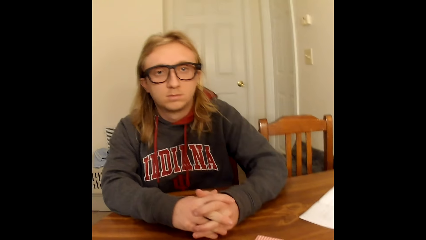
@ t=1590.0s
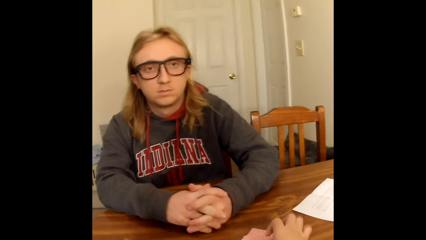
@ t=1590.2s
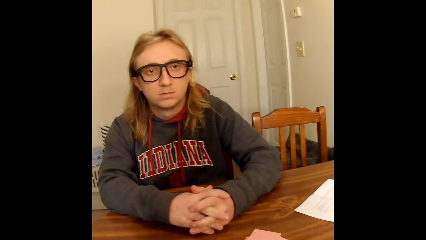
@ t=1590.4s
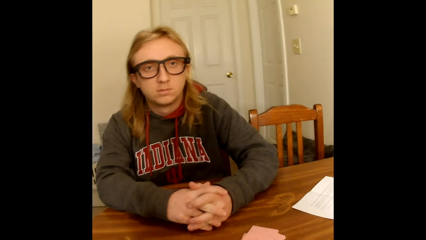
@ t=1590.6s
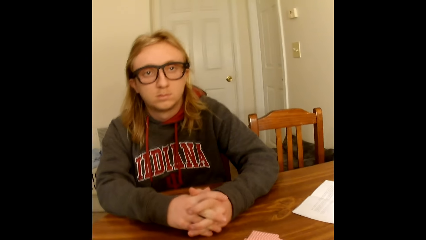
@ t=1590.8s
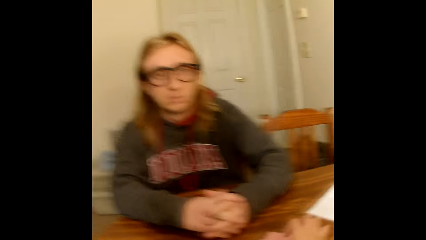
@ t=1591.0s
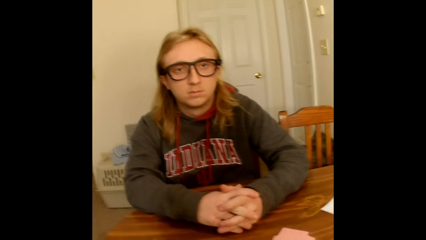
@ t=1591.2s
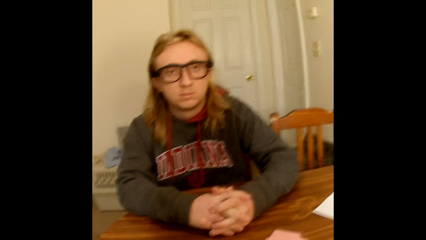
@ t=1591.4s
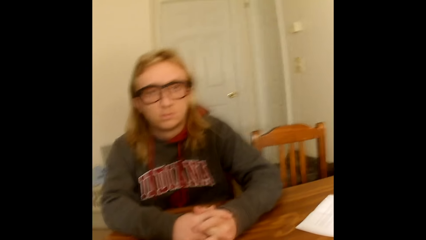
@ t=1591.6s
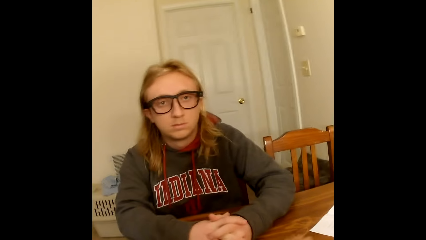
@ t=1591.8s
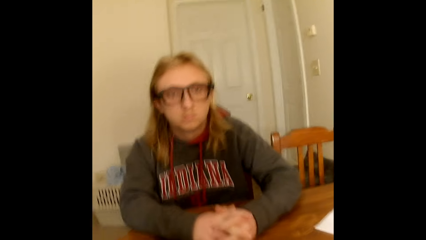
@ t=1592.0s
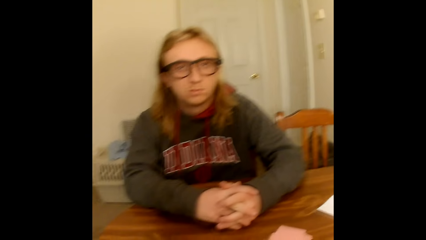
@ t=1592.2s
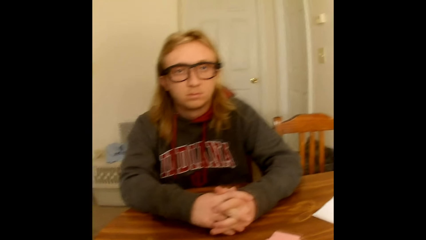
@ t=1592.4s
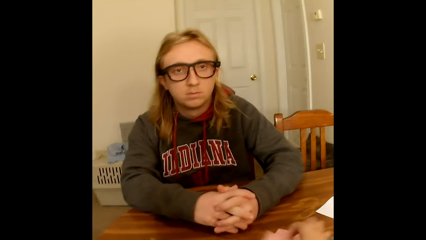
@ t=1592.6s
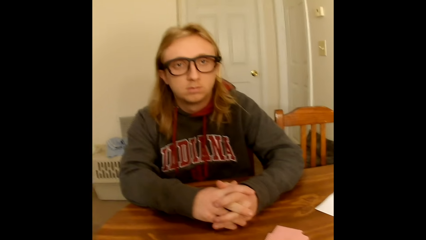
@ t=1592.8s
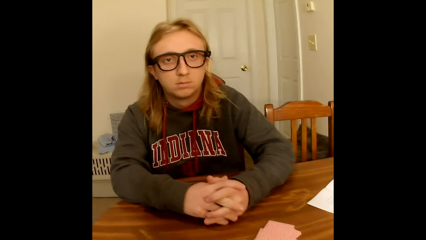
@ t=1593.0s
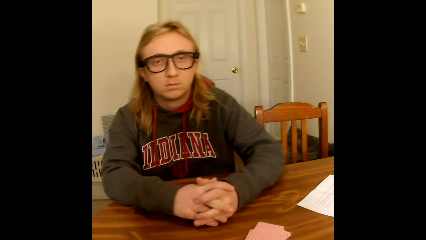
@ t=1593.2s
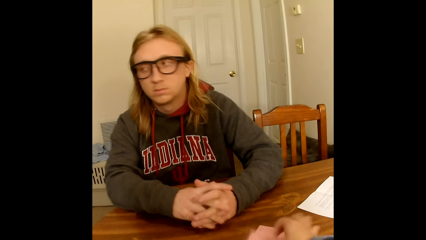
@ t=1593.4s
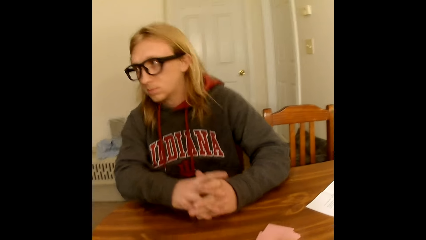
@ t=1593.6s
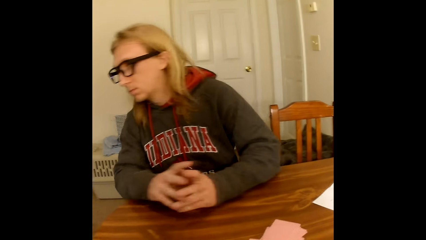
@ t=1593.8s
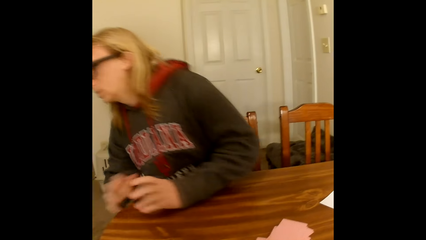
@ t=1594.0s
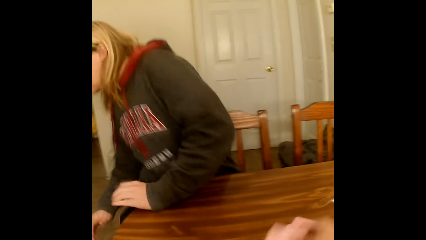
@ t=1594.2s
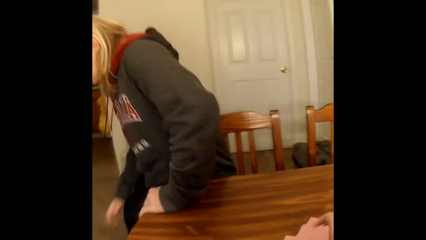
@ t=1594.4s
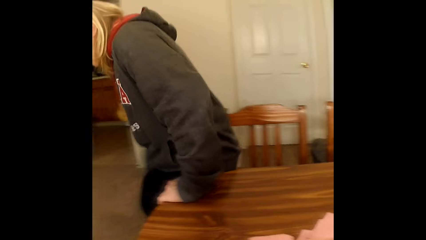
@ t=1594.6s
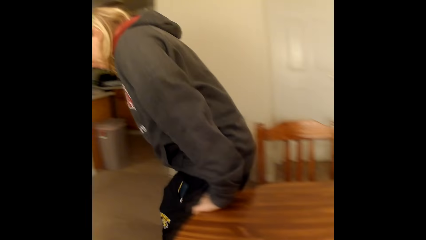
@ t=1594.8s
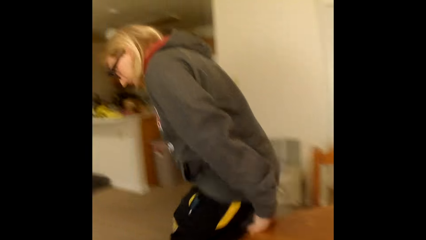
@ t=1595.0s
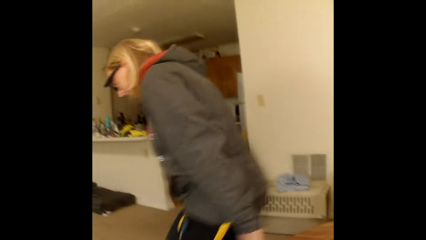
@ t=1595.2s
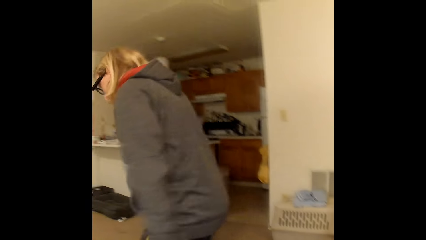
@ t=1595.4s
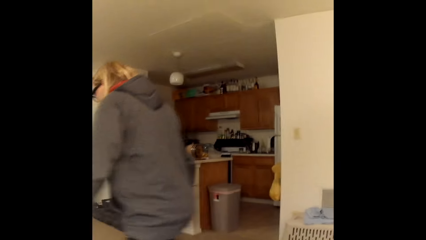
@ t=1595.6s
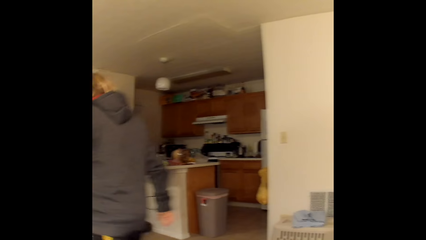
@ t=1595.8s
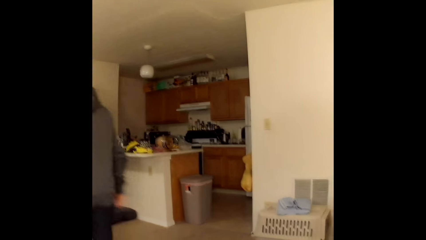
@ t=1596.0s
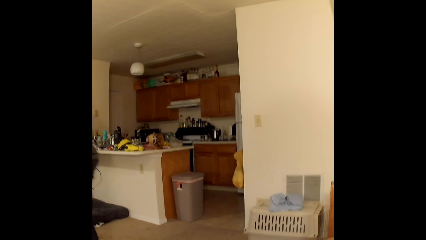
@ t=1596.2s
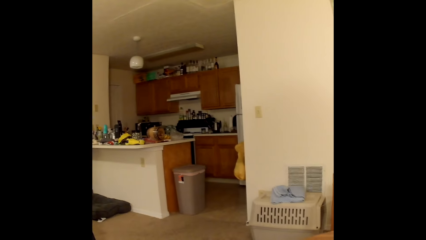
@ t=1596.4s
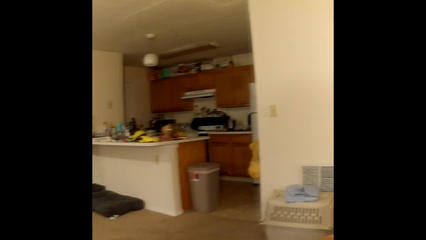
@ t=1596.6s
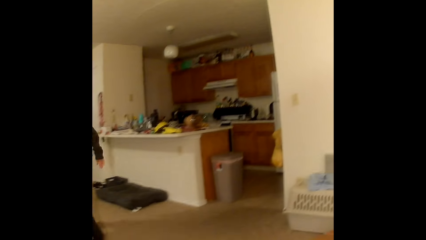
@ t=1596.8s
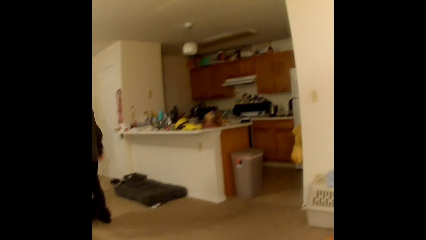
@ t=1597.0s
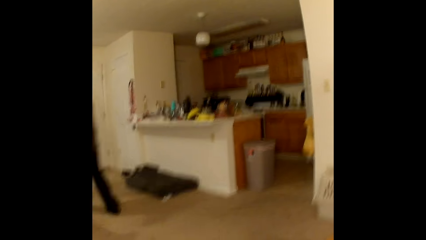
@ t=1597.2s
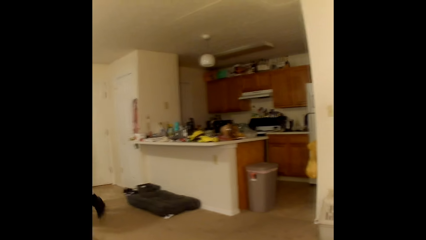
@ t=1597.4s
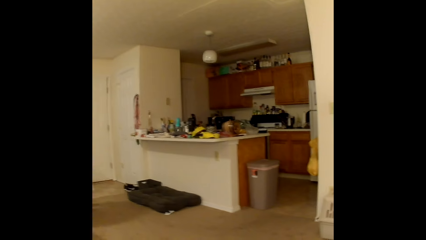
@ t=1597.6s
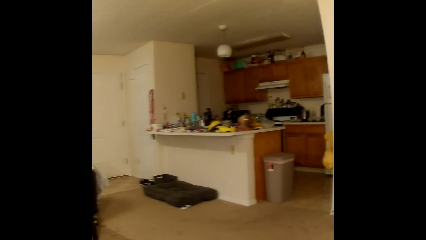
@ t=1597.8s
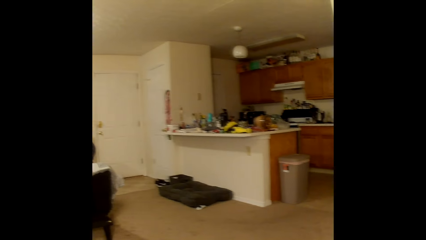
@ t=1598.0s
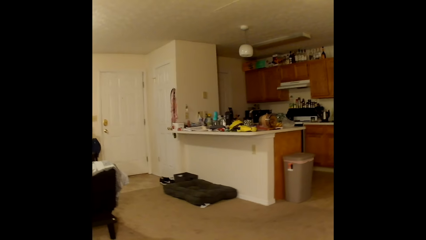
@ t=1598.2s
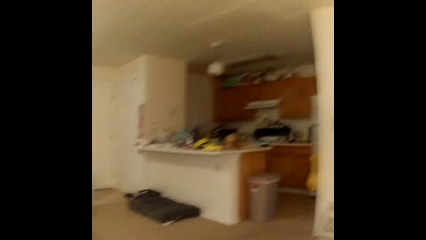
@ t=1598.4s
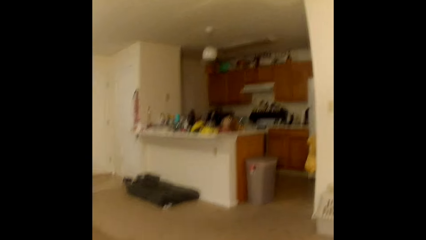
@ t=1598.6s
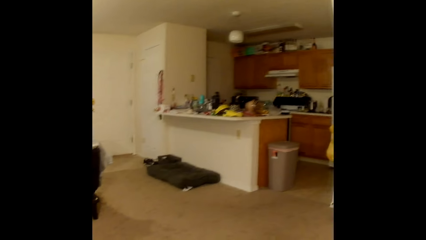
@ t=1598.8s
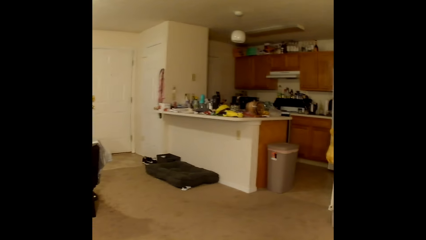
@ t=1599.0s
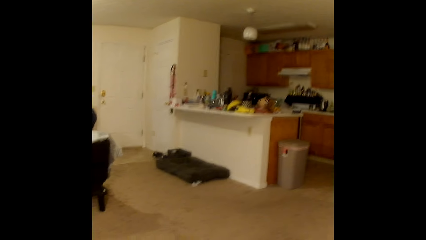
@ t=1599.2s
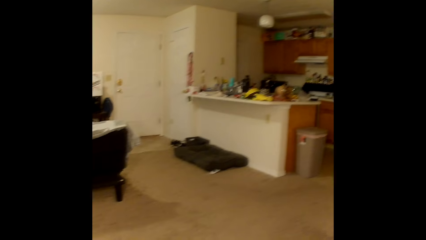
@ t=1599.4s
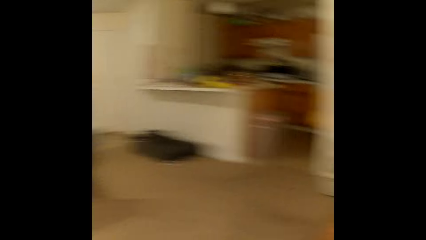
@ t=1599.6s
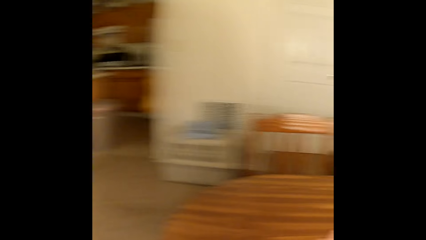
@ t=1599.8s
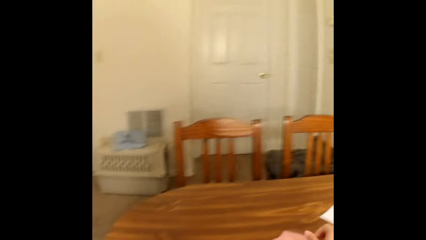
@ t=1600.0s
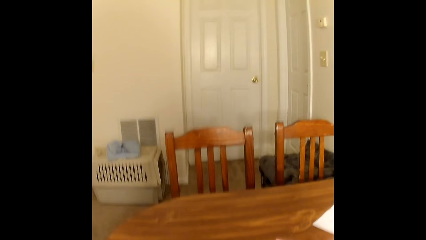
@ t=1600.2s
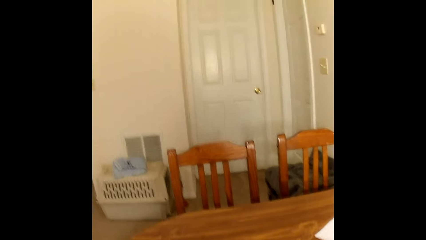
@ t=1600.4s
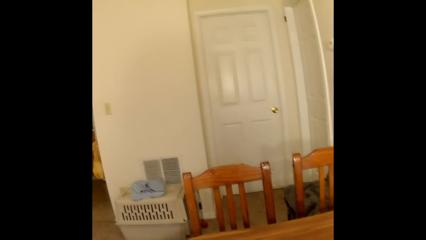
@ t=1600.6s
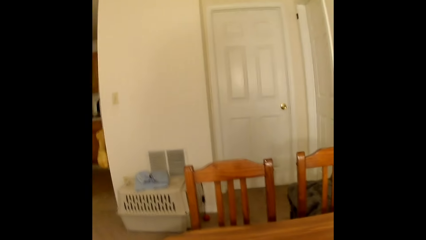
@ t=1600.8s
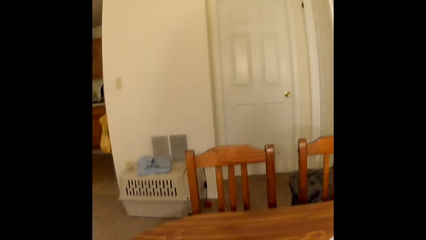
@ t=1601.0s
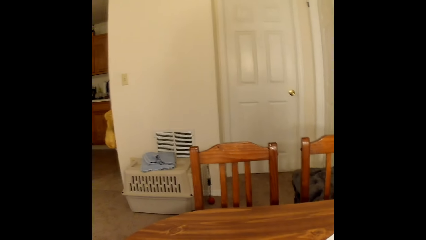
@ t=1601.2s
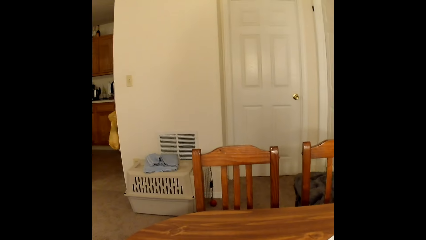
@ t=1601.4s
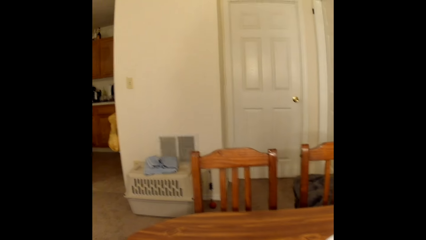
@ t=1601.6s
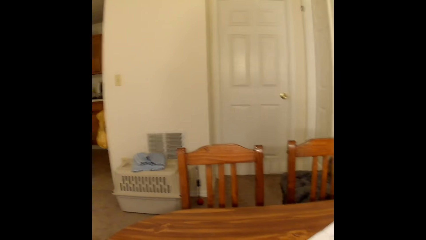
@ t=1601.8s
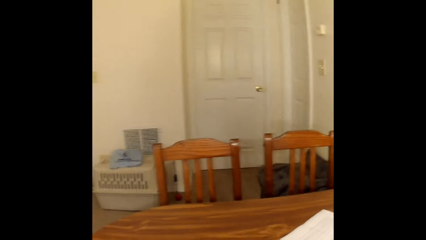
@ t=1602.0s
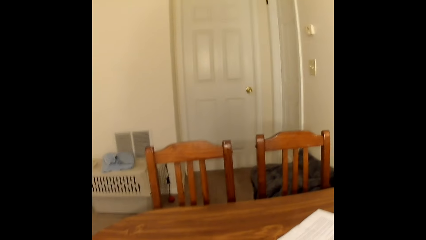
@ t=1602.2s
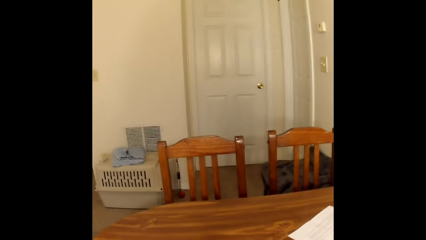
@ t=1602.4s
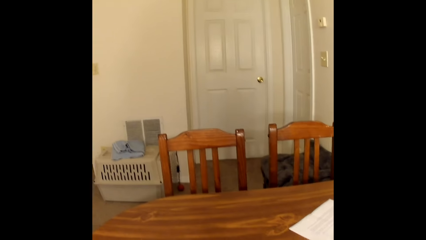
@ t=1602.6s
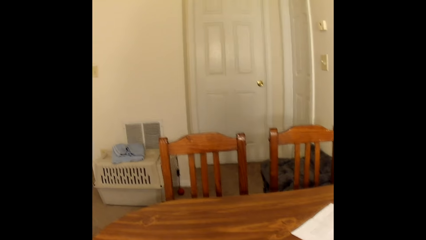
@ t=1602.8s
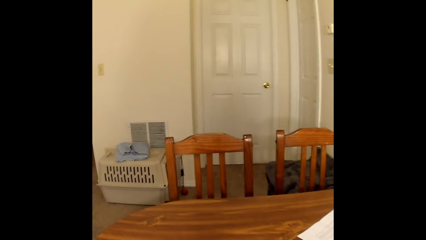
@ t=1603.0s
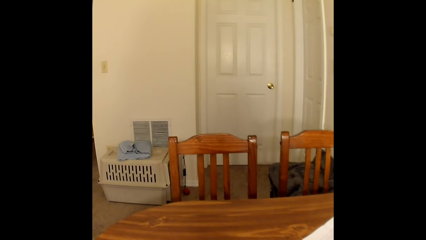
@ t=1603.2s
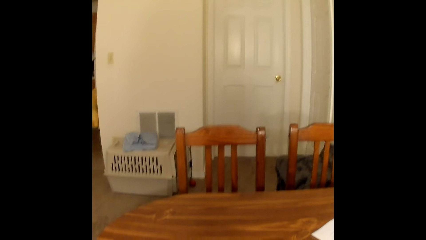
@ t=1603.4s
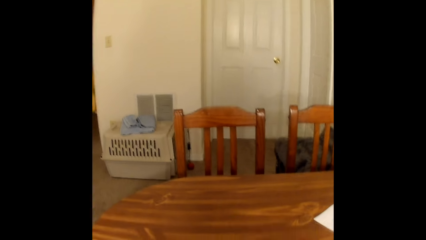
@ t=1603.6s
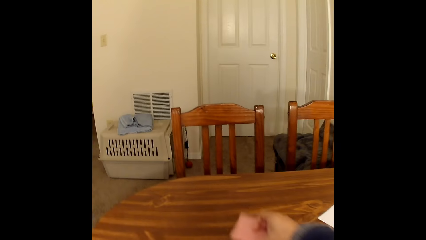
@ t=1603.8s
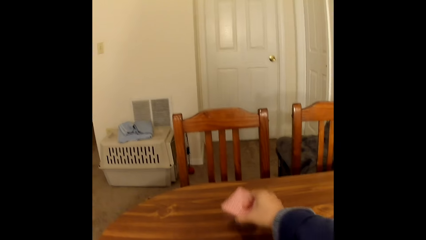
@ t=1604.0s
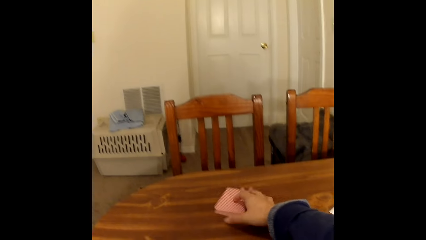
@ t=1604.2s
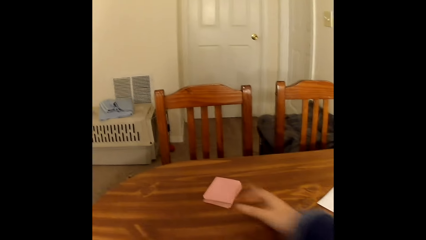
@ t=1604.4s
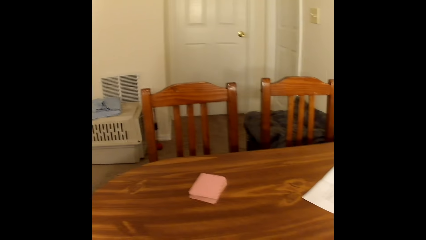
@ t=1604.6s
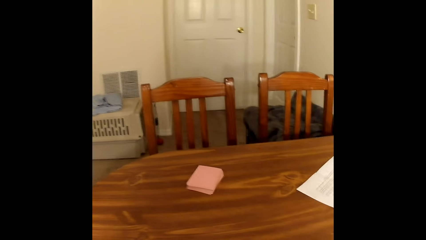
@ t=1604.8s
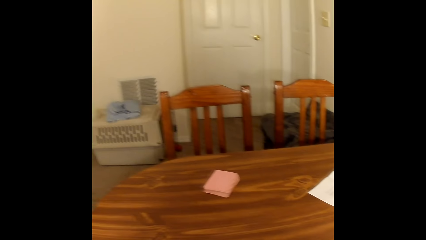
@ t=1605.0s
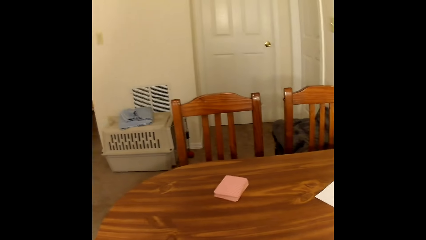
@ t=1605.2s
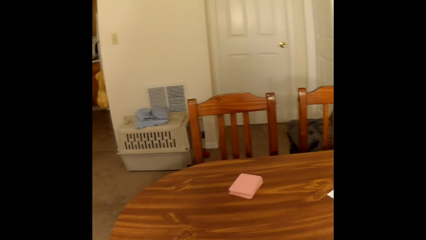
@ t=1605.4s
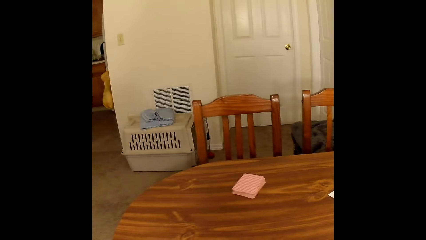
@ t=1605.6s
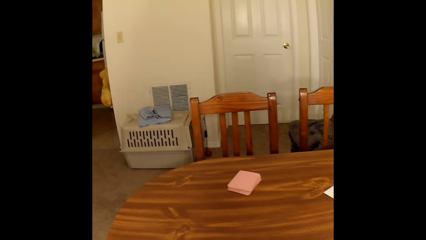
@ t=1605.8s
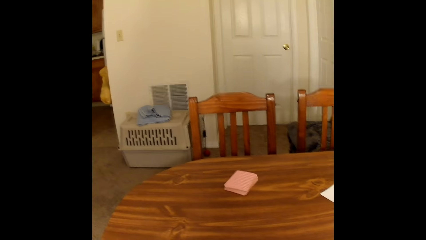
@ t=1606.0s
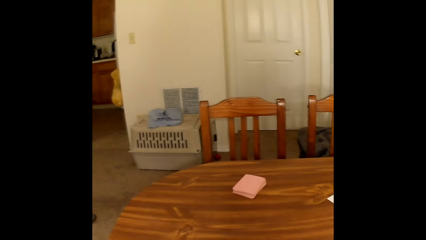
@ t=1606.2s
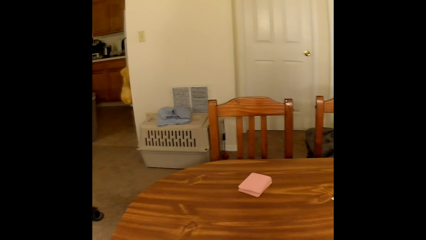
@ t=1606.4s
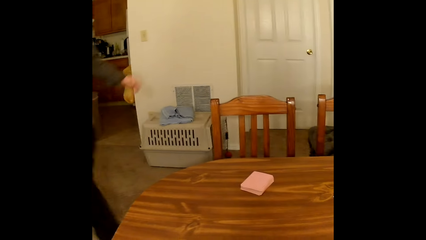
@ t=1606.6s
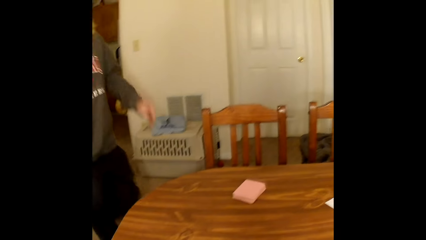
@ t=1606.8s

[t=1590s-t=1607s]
The camera wearer puts the cards on the table and converses. A man looks around. The man stood up from the chair. The man walks around. The camera wearer puts the cards on the table. He converses. He converses again. He looks around. He places the cards on the table with his right hand. He looks around.
